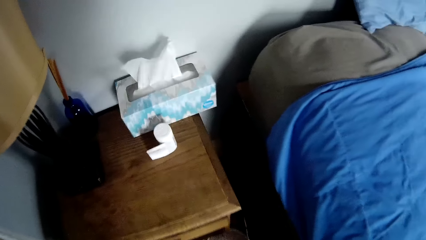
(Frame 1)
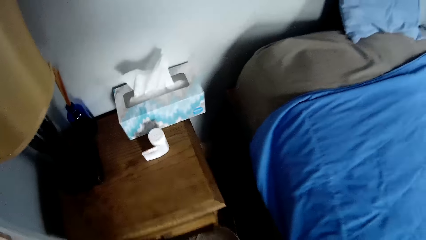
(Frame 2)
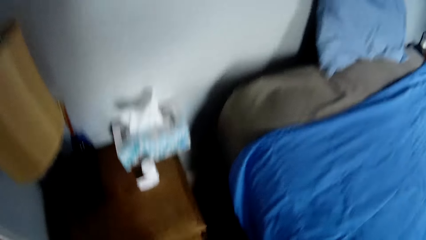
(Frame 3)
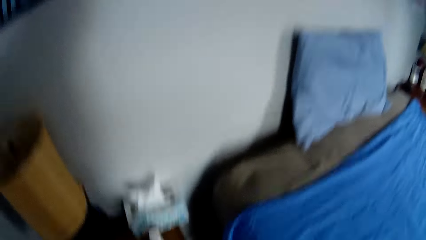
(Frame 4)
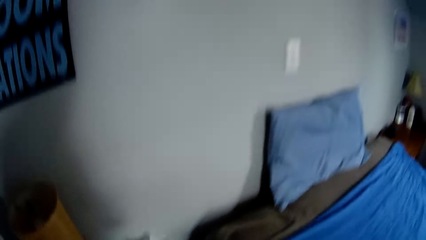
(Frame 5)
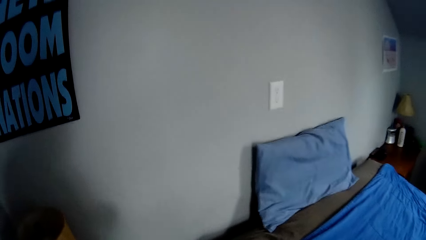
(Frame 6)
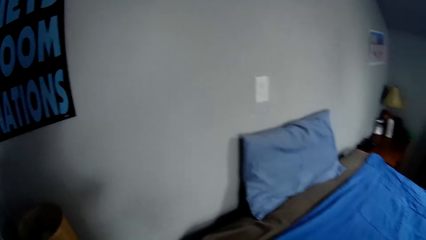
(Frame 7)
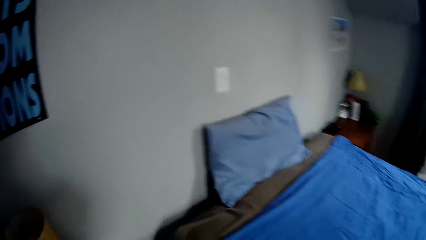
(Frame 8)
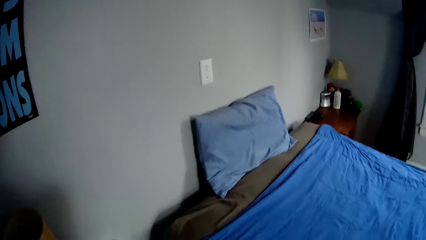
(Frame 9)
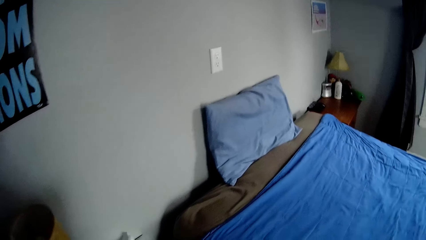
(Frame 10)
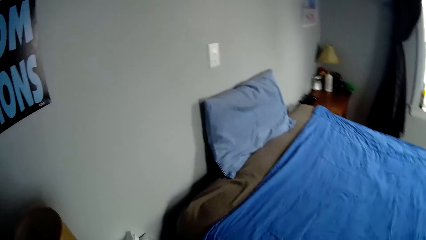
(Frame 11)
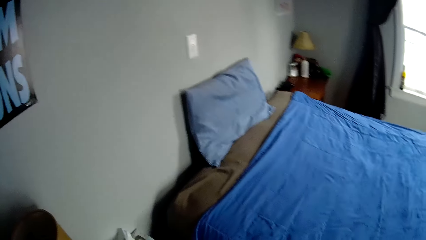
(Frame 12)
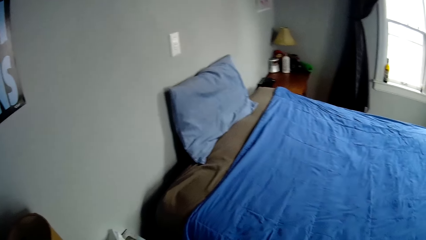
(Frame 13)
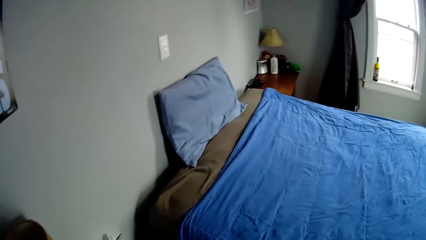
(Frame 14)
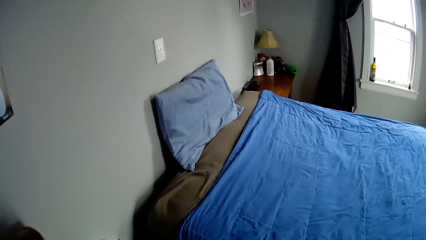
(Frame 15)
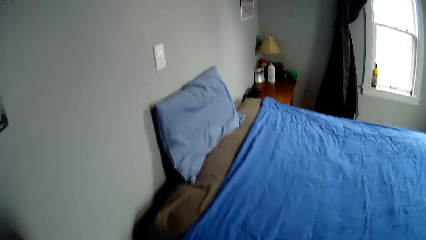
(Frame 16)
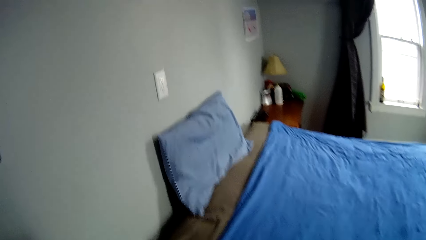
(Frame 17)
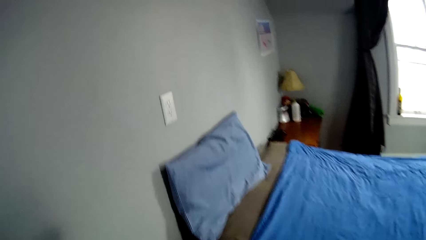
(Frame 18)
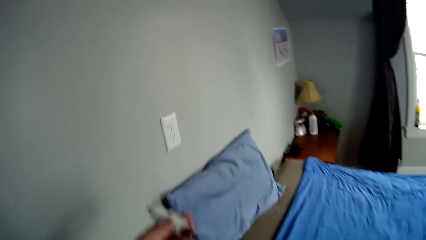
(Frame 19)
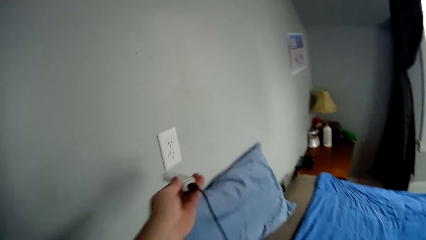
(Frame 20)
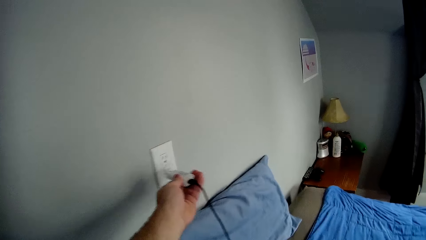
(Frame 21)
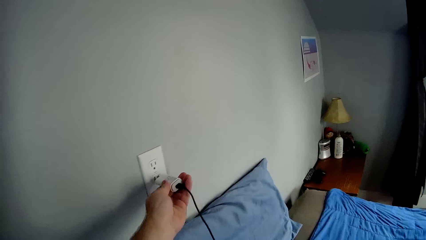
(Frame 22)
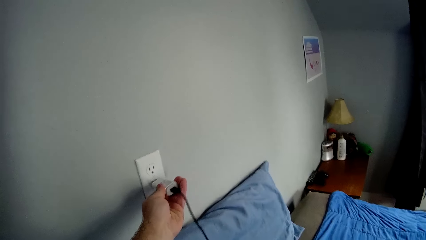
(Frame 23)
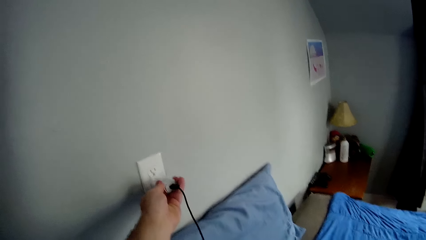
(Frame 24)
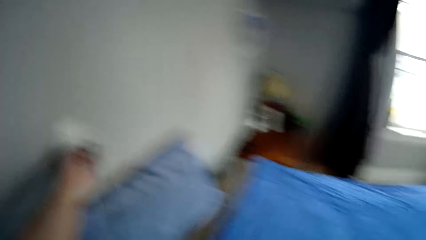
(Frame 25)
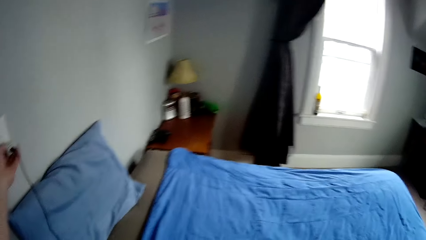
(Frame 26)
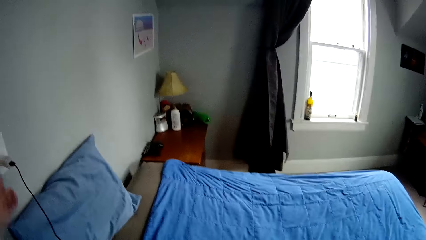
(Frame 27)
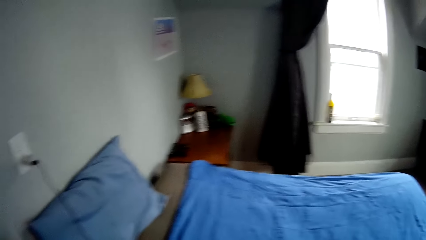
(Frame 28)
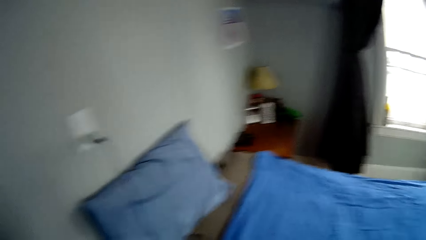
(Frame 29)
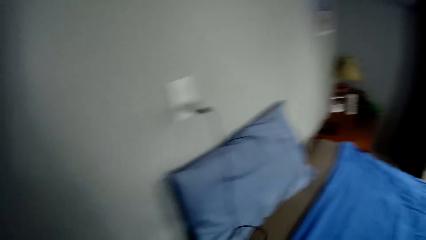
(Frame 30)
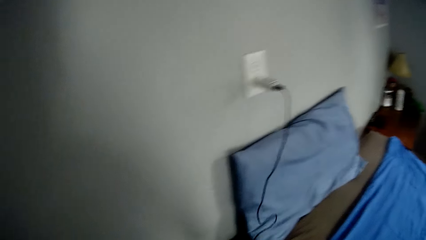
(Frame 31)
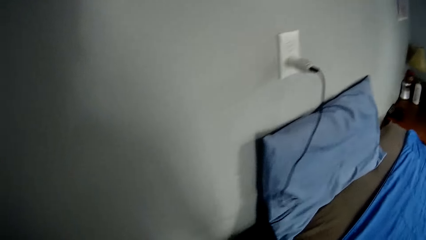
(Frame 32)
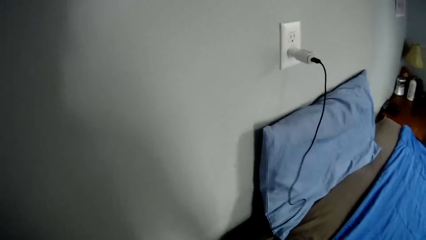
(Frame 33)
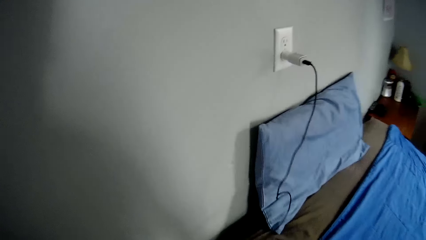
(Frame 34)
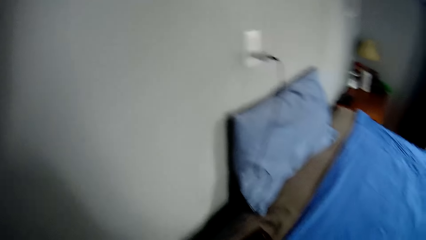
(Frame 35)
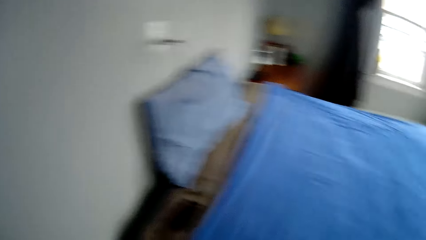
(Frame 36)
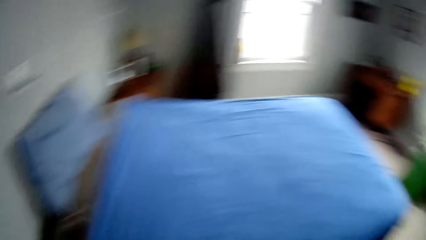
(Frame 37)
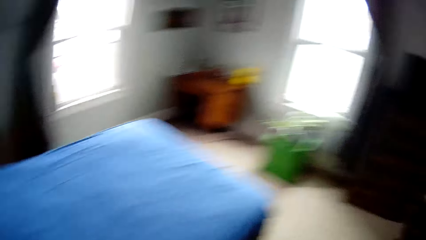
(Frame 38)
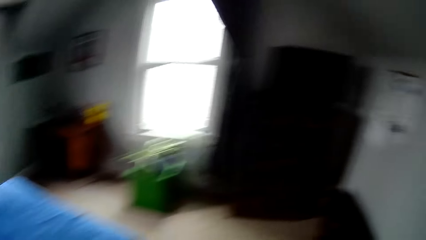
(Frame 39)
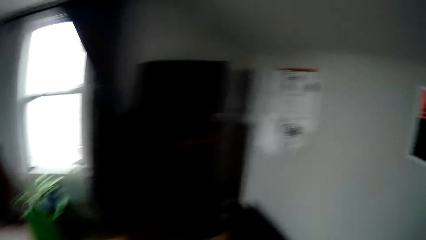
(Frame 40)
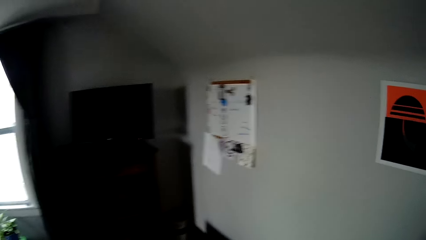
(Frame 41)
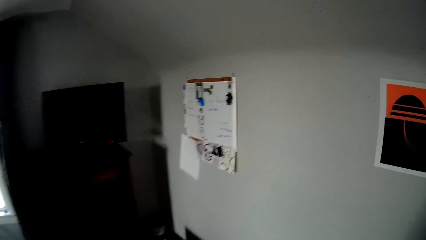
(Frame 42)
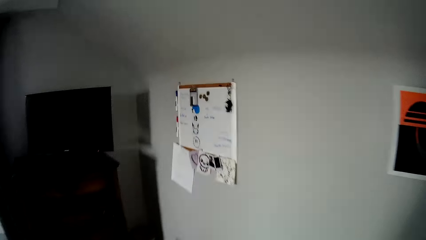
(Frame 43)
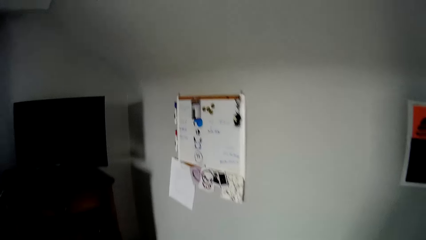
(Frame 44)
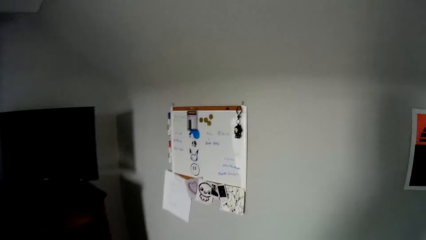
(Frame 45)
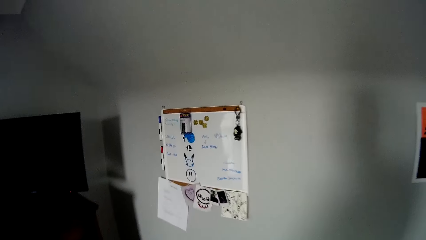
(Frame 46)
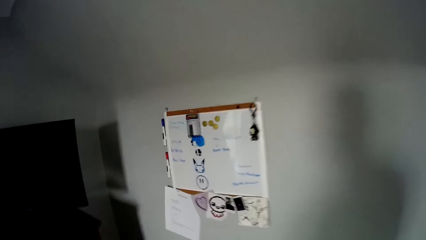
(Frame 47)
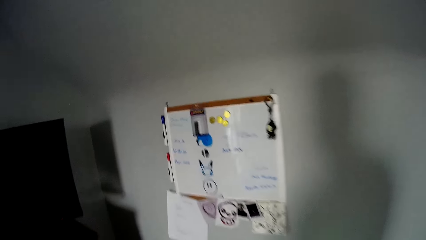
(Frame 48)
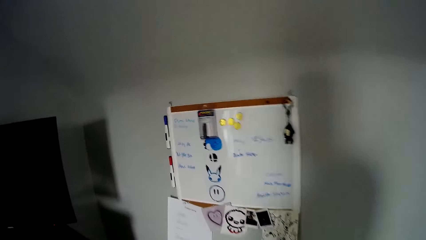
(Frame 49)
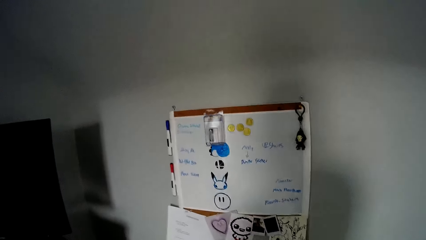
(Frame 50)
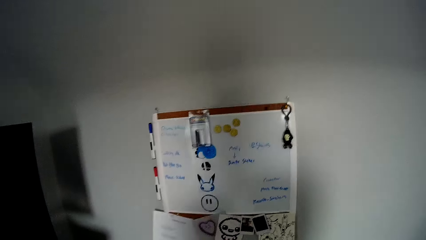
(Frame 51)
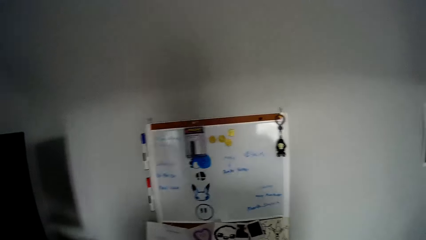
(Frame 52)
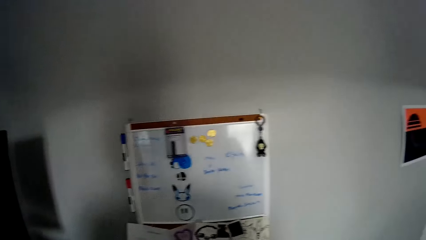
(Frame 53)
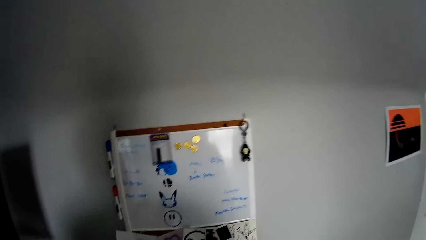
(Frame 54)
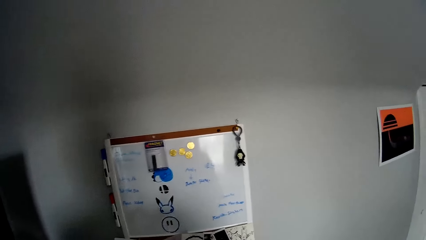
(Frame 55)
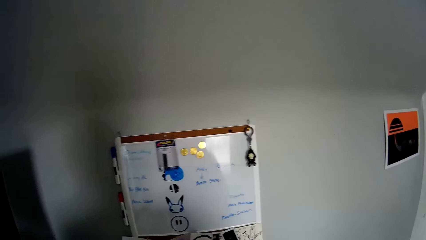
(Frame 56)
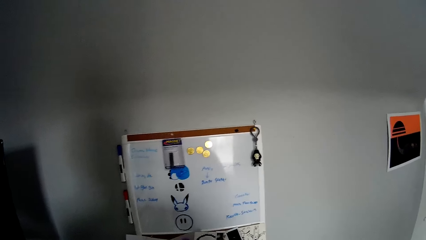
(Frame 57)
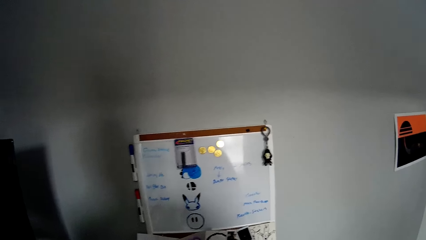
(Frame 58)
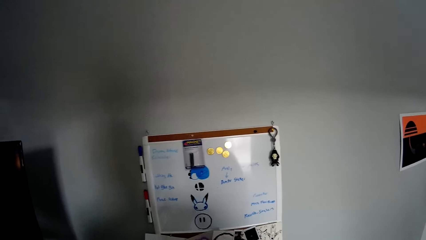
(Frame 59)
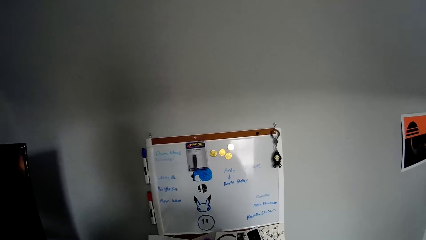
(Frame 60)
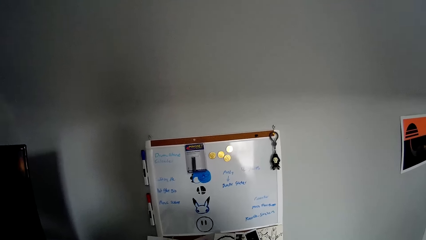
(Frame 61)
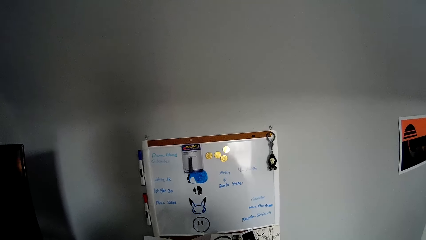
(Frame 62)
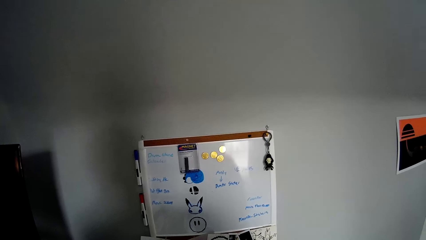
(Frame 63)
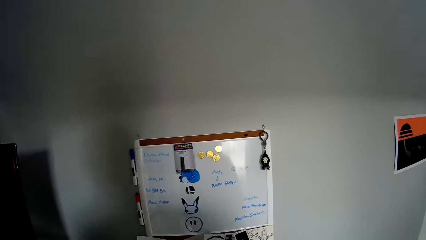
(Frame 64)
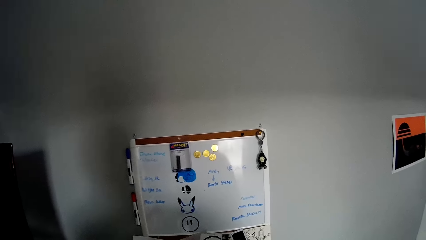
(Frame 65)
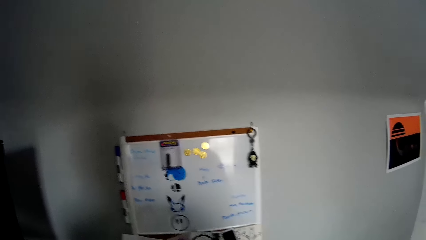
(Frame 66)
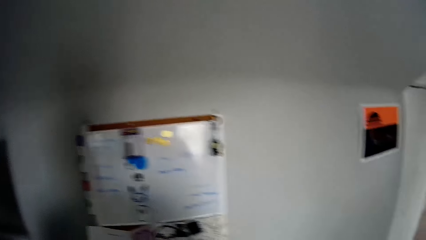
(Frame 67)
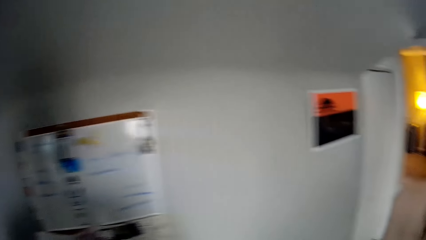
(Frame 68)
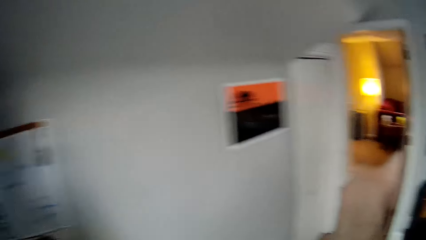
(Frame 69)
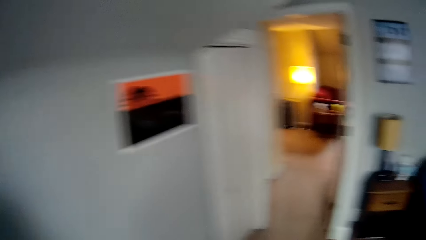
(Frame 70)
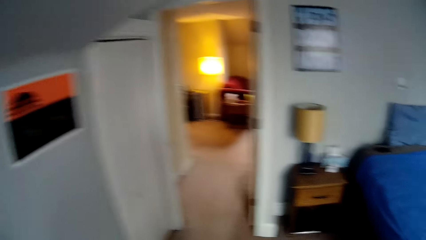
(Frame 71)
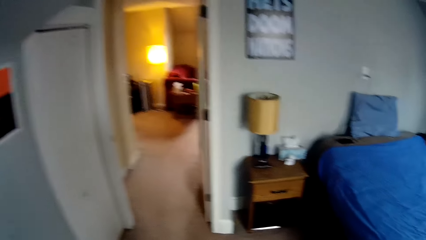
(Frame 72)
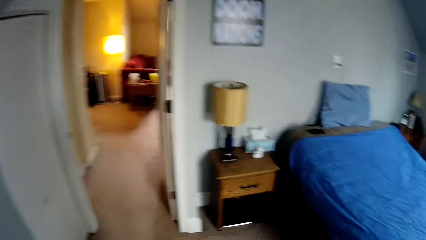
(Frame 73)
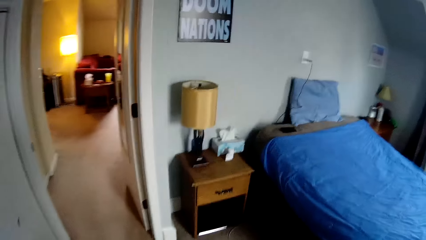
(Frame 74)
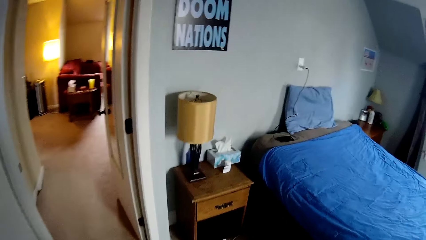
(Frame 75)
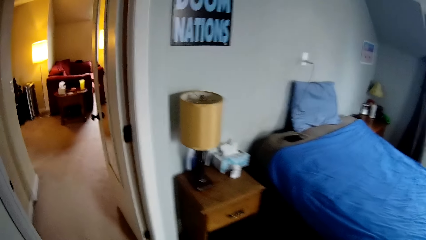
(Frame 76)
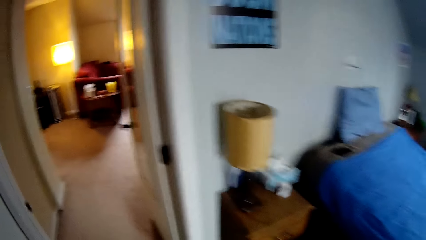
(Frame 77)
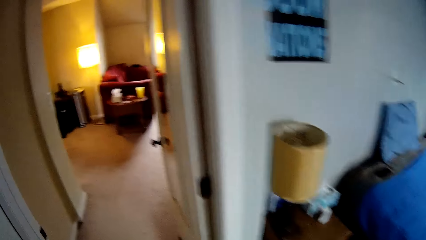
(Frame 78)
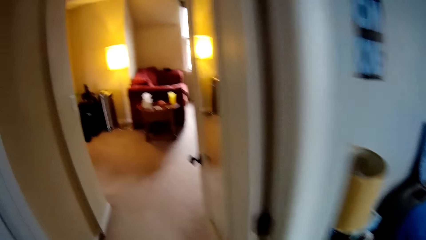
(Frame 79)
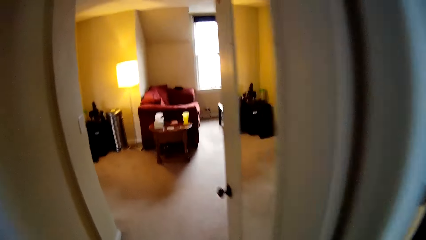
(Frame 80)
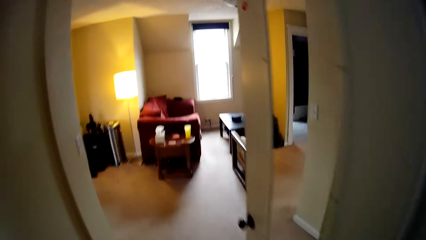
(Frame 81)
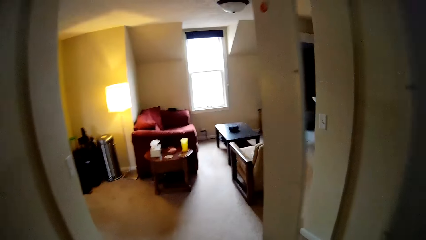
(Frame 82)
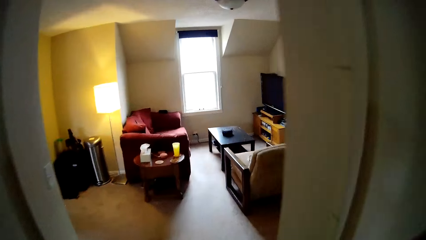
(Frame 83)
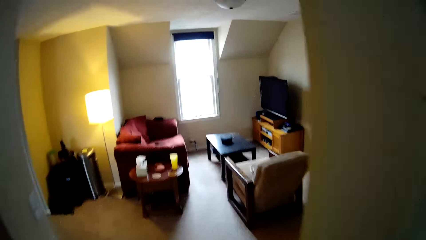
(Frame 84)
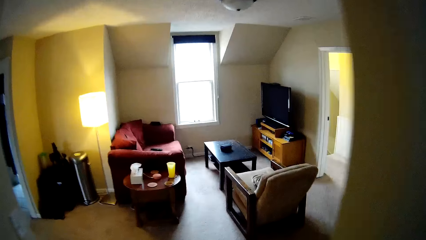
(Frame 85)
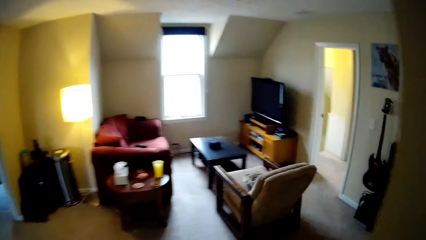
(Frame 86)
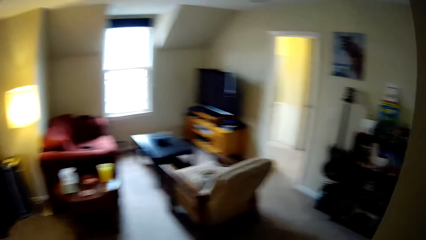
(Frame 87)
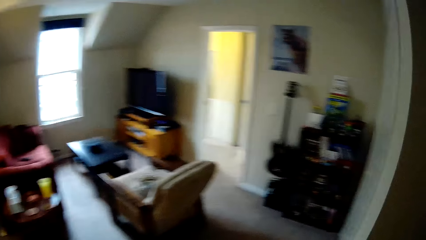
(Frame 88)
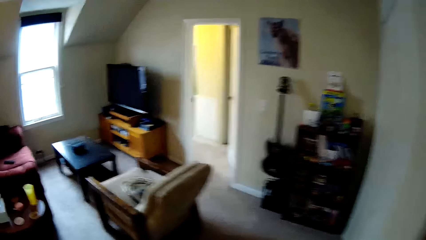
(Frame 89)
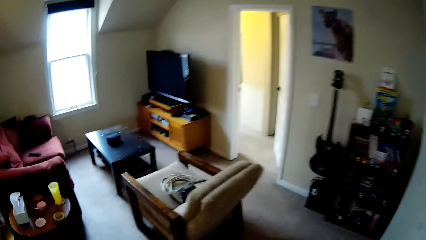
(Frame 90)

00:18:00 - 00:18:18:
The camera wearer looks around the room. They connect the charger in the wall socket. They walk around the room. They place the phone on the bed. They look at the white board. They walk around the house.
